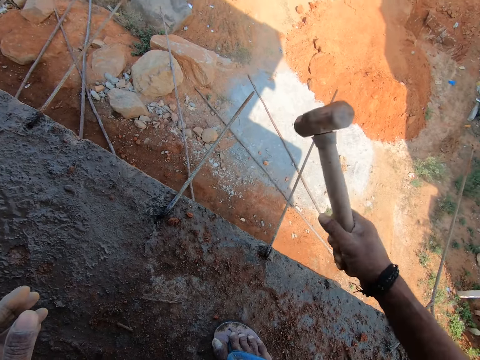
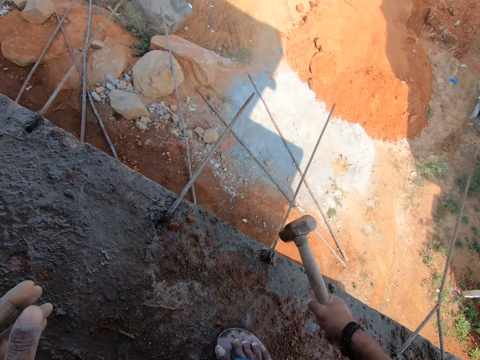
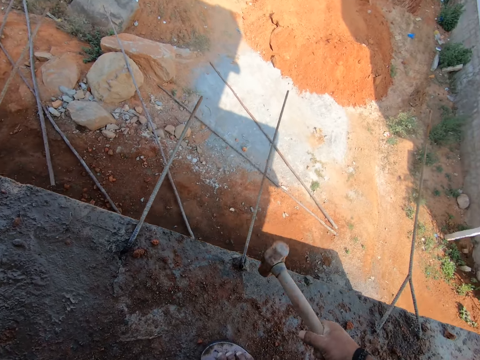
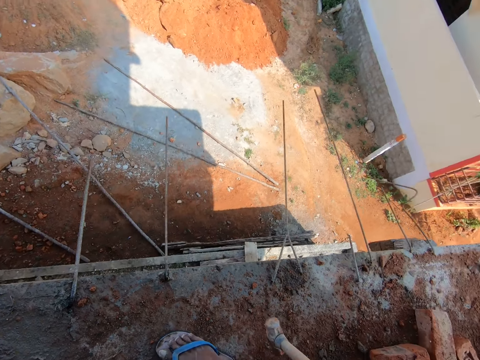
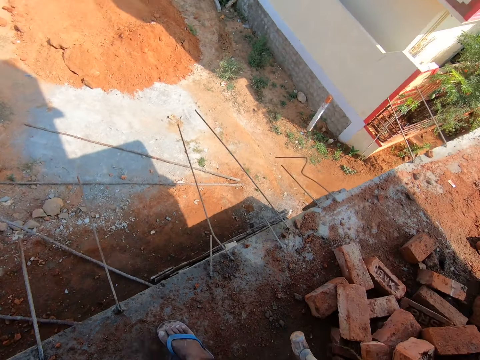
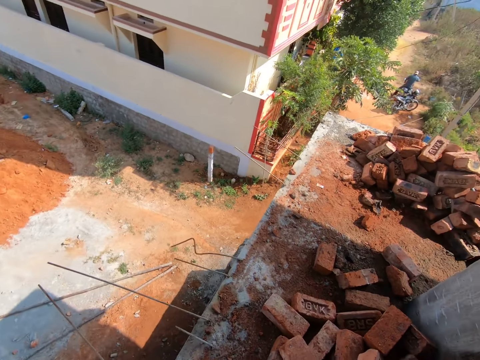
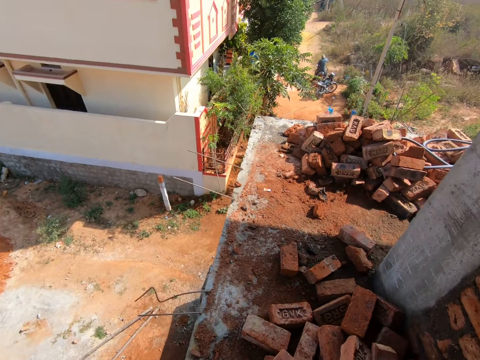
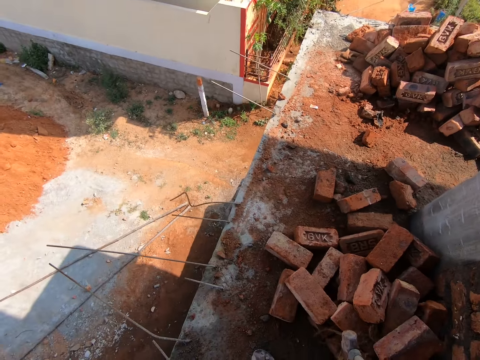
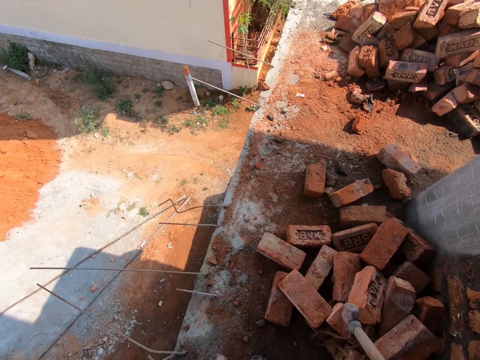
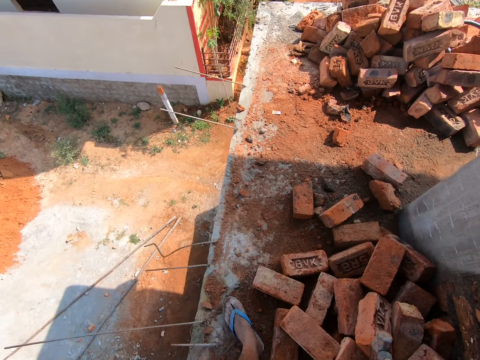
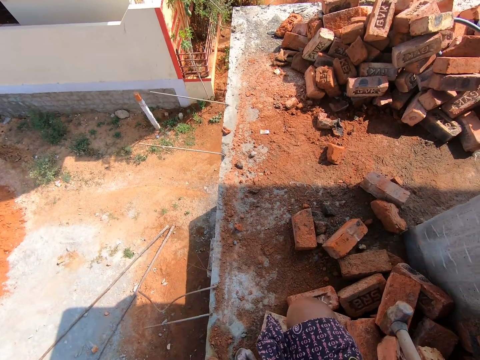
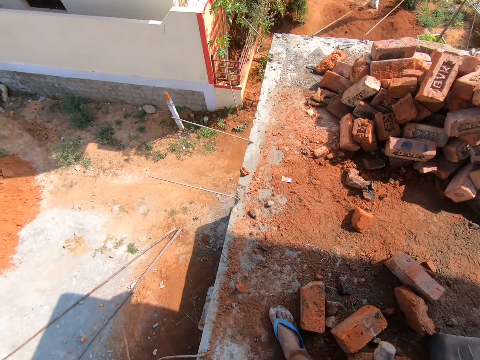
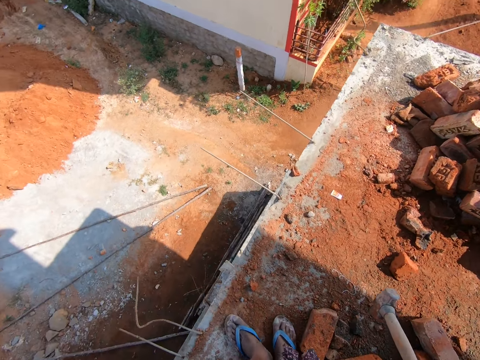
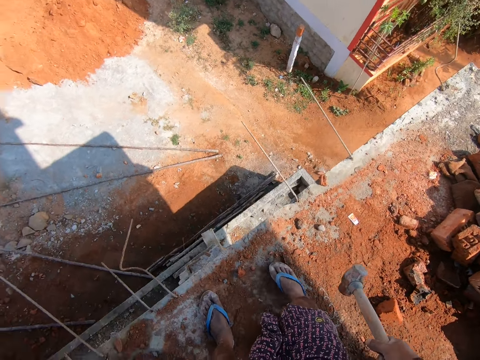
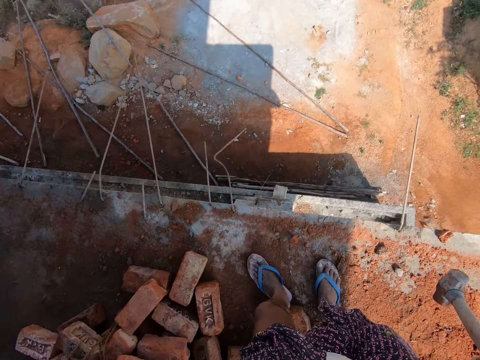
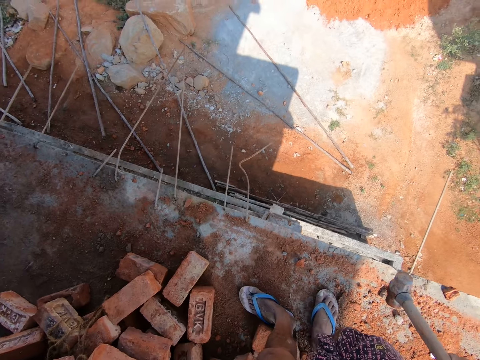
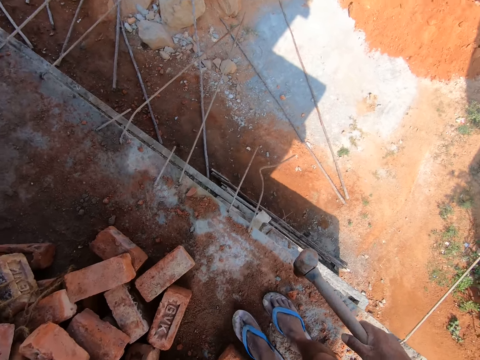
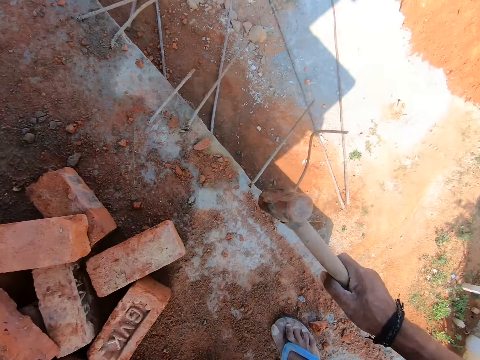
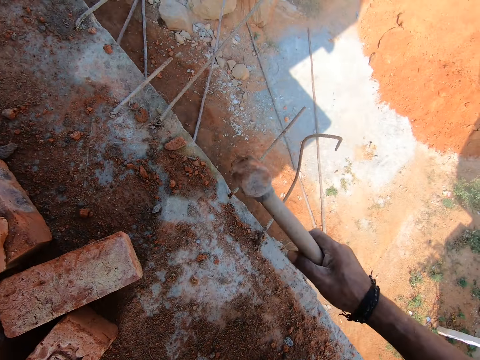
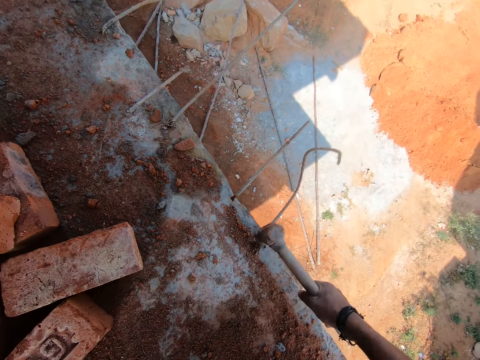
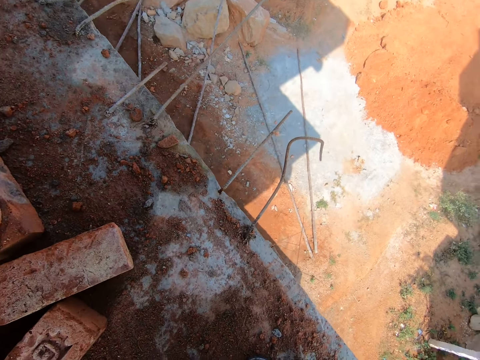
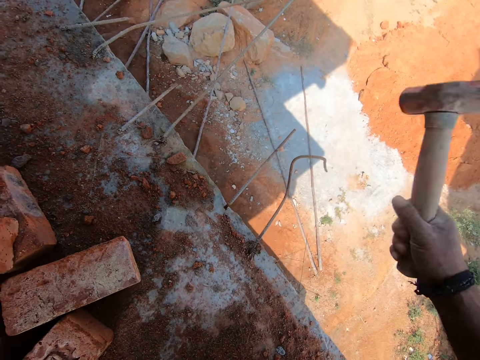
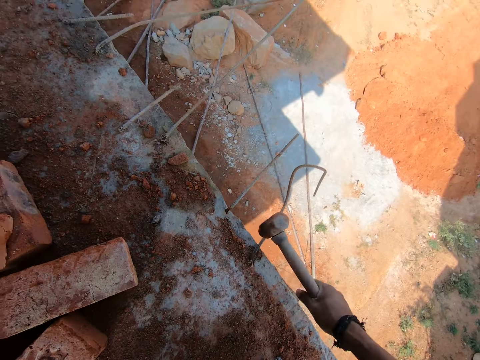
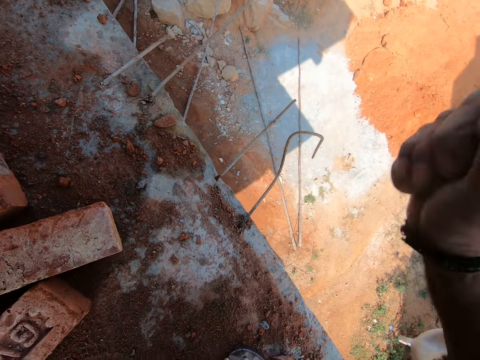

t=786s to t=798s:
The camera wearer turns right. They walk forward along the pavement. They turn back. They hit the metal rod with a hammer.

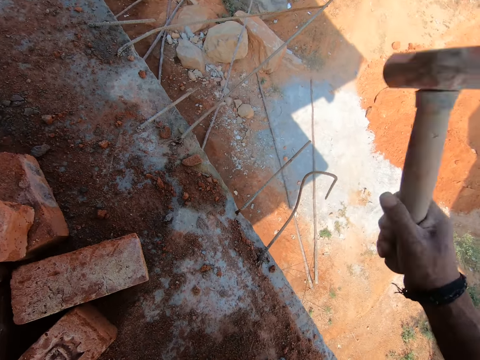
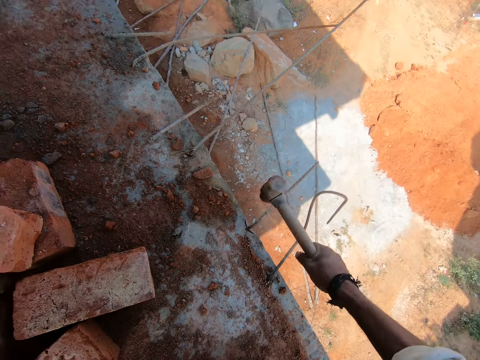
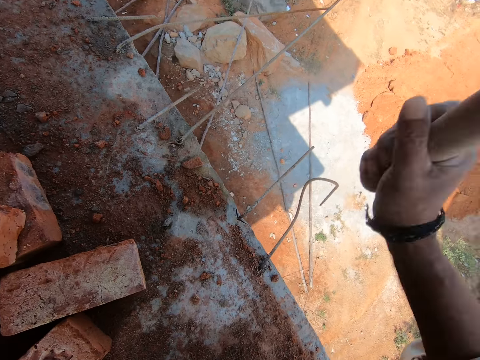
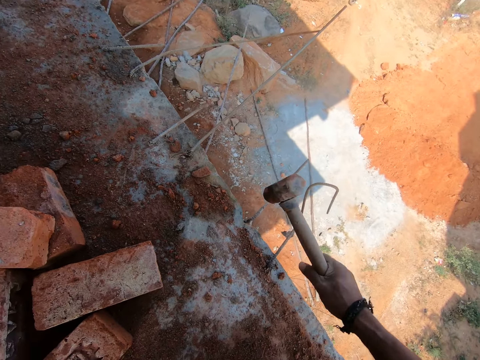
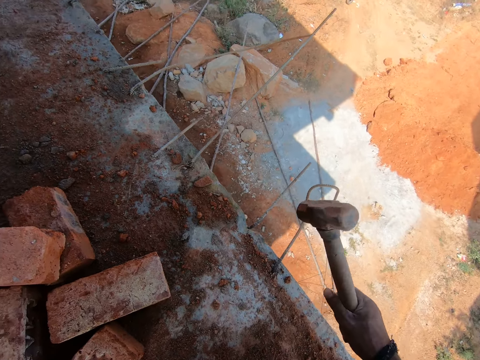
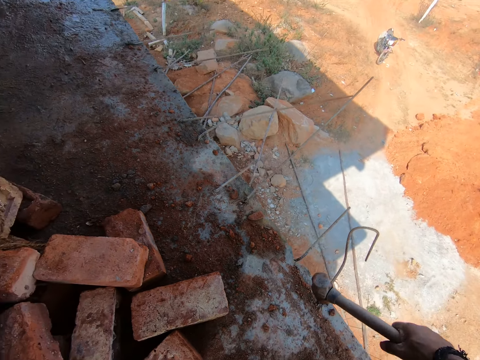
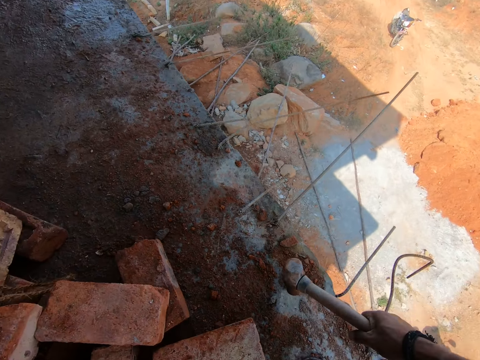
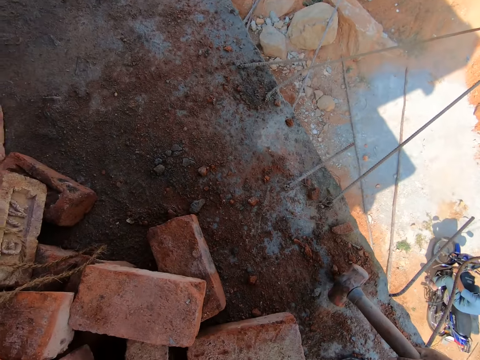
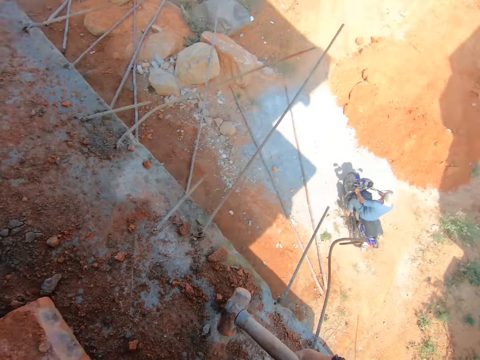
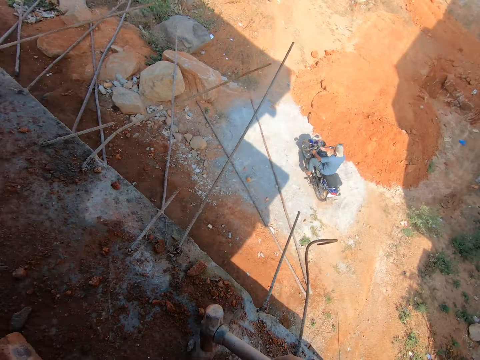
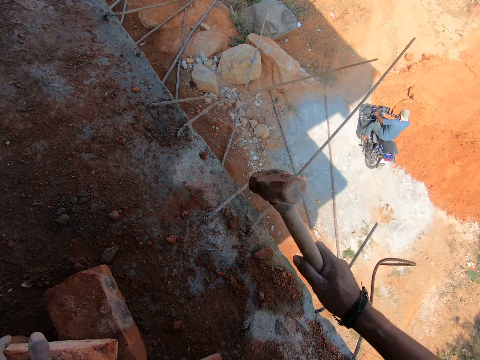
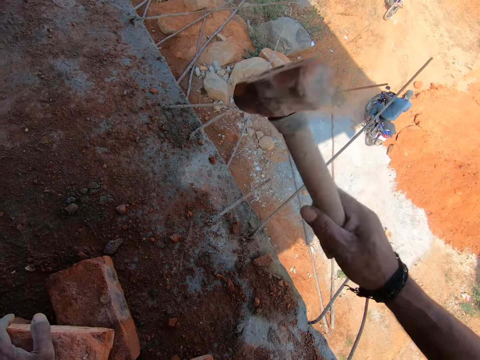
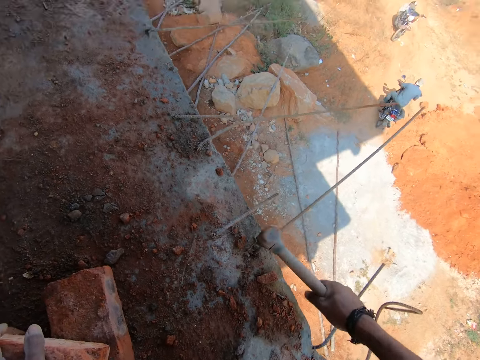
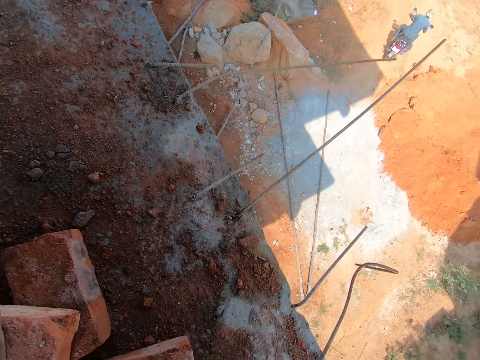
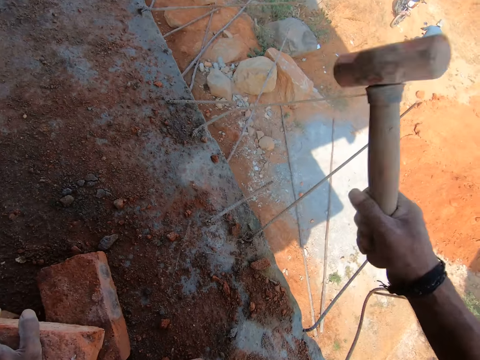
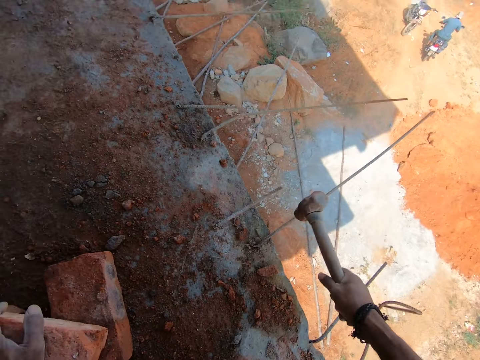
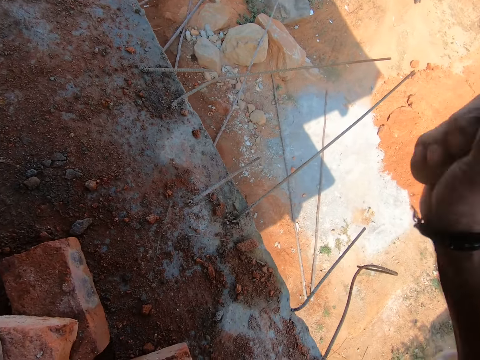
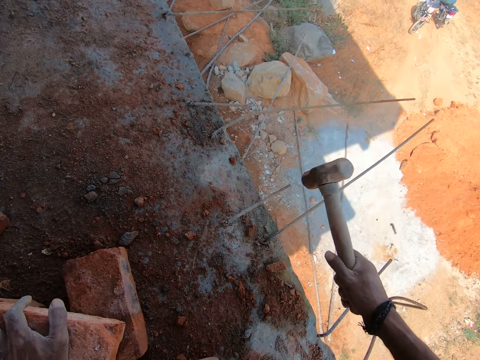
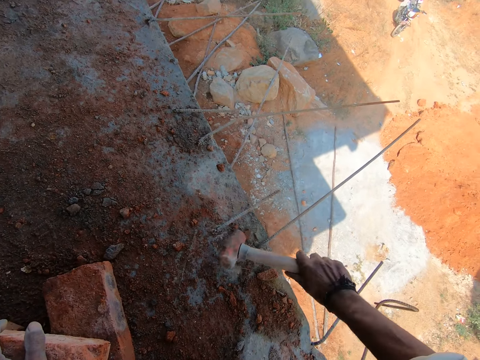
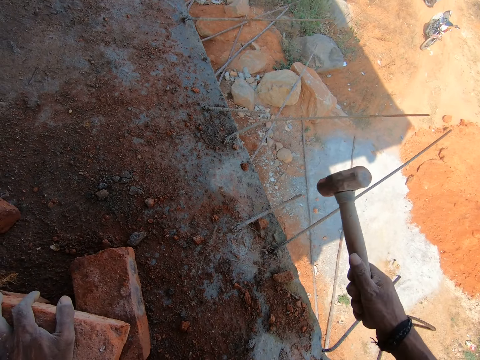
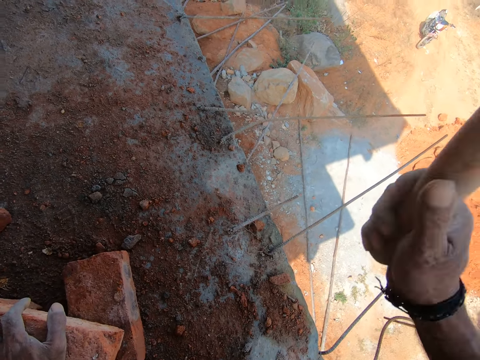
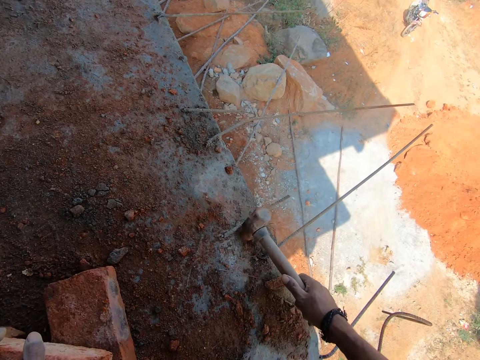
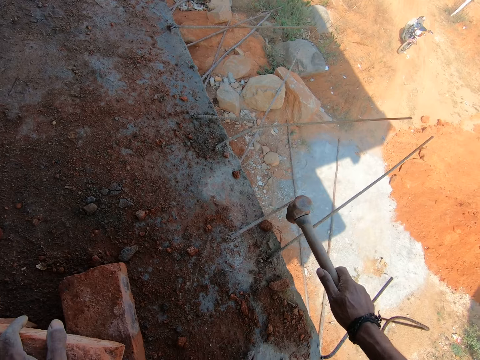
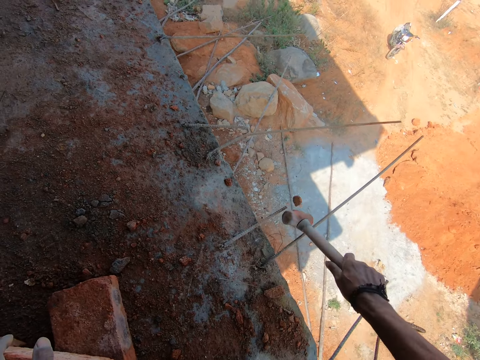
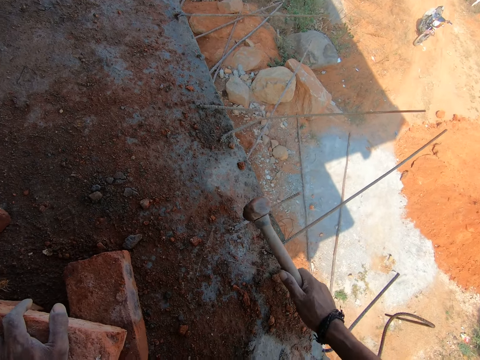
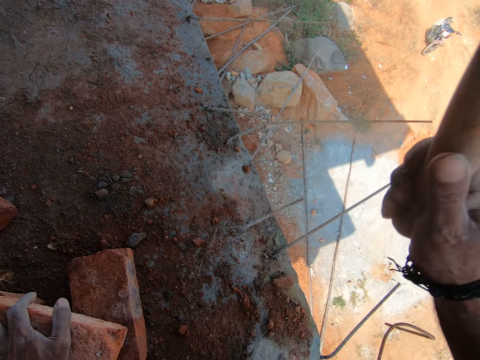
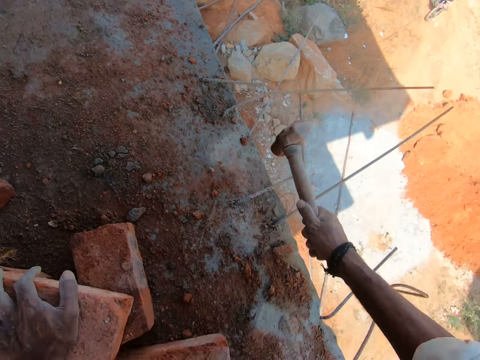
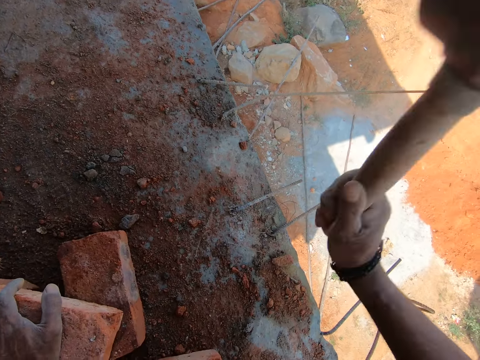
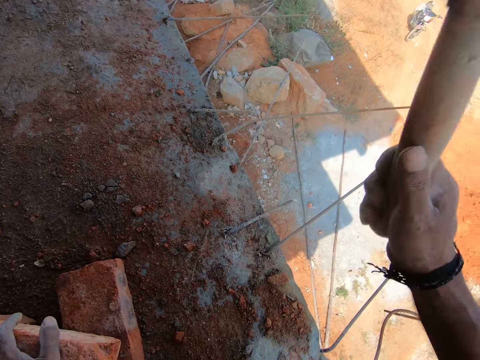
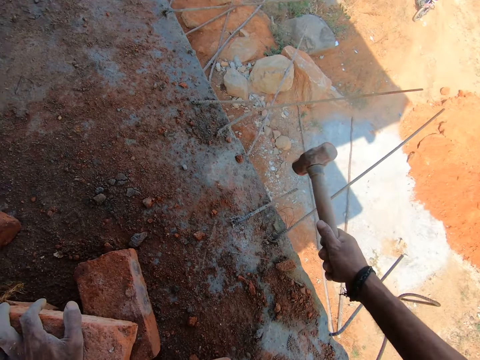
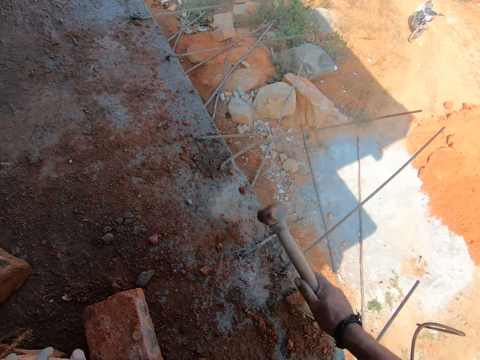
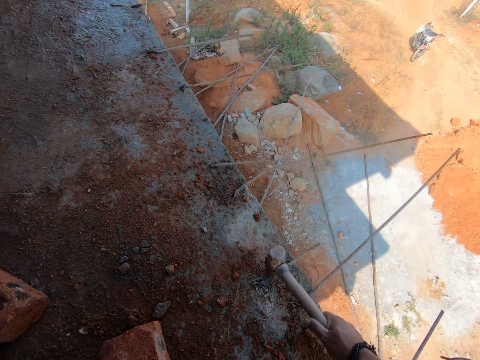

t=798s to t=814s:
The camera wearer hits on a steel rod. They hit on the steel rod again. They move forward. They look down. They hit on the steel rod. They hit sand. They hit on the steel rod.
